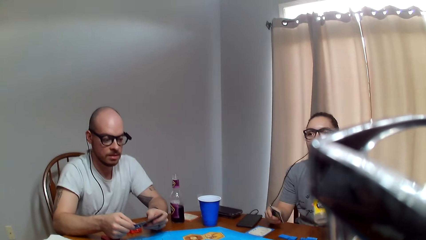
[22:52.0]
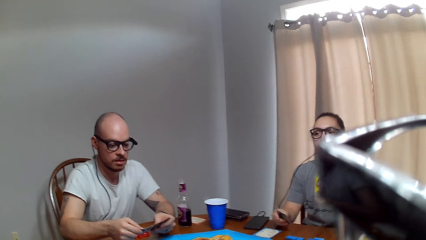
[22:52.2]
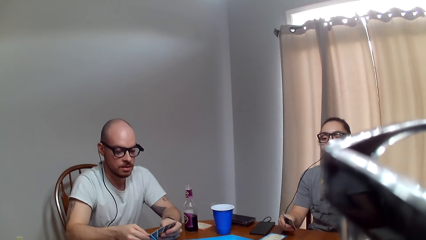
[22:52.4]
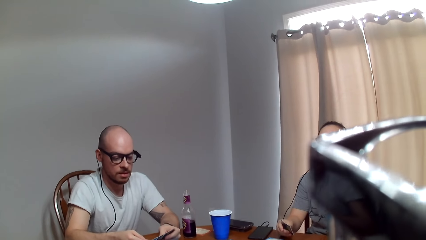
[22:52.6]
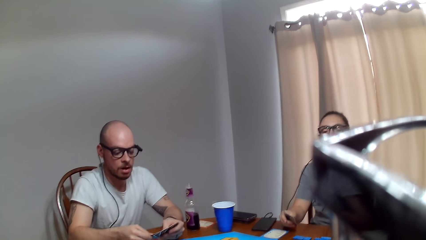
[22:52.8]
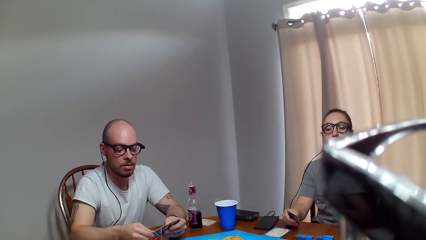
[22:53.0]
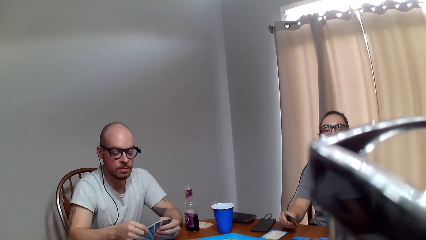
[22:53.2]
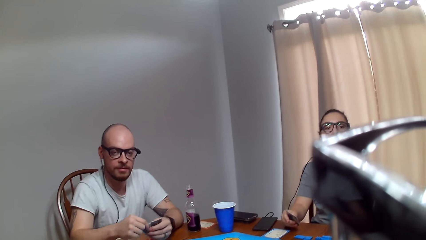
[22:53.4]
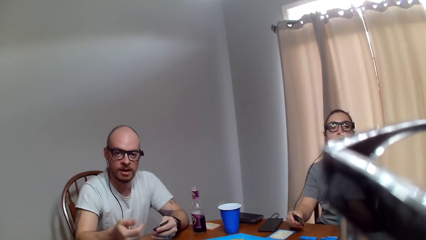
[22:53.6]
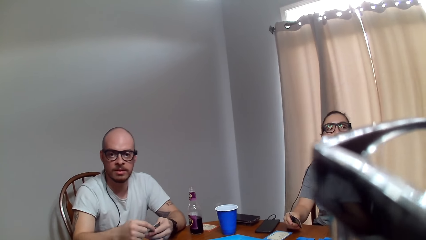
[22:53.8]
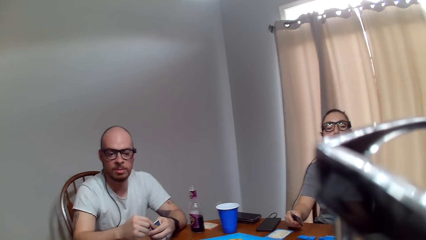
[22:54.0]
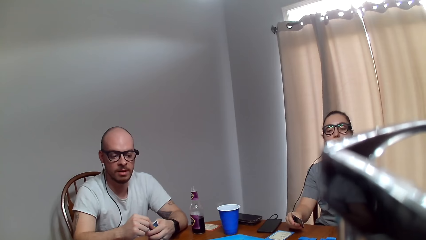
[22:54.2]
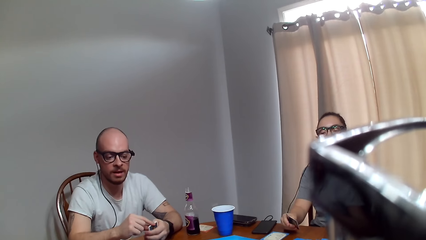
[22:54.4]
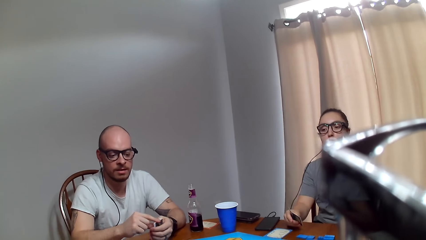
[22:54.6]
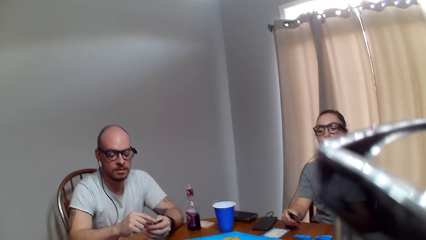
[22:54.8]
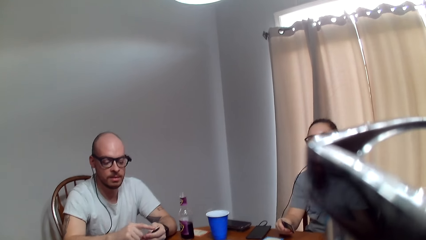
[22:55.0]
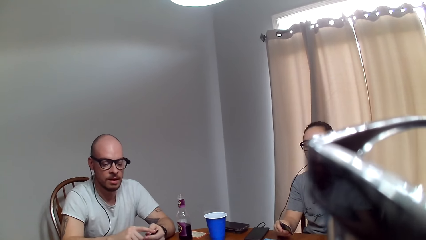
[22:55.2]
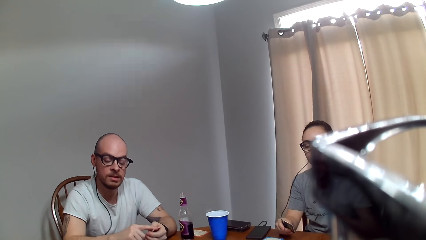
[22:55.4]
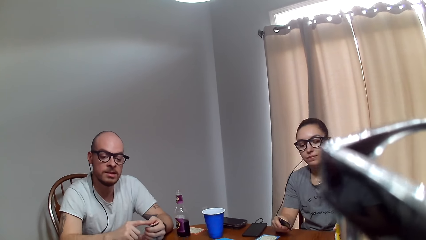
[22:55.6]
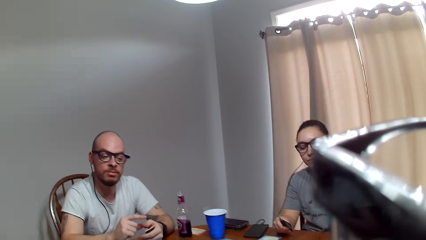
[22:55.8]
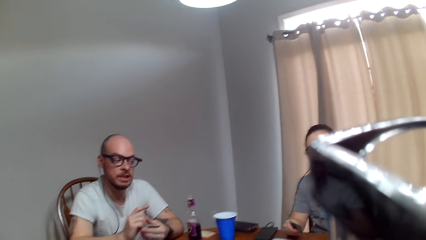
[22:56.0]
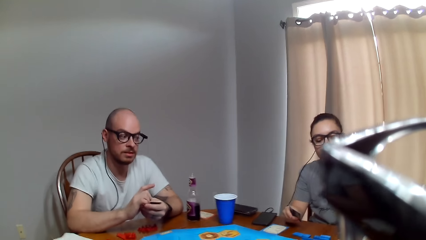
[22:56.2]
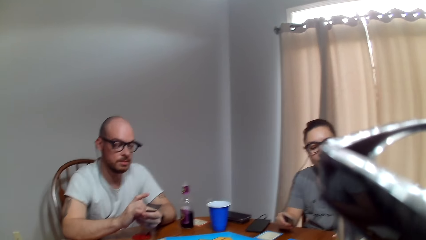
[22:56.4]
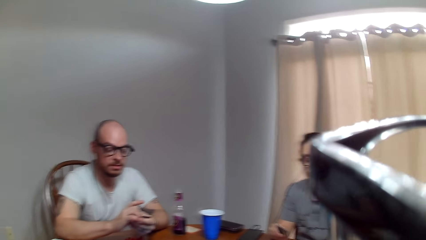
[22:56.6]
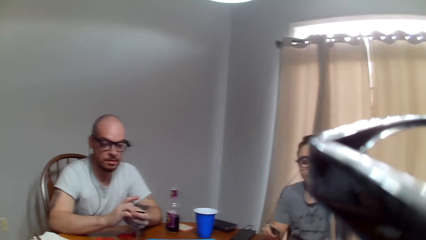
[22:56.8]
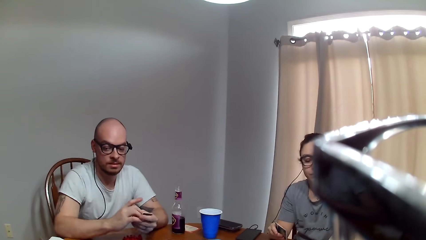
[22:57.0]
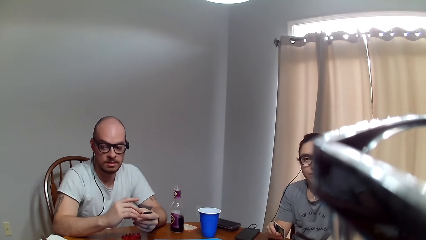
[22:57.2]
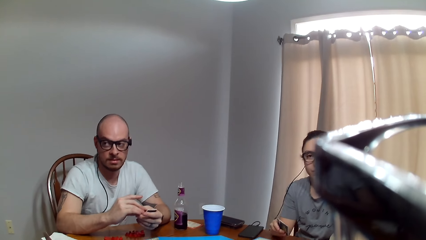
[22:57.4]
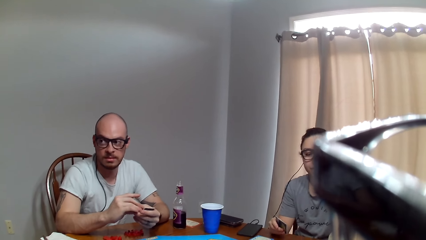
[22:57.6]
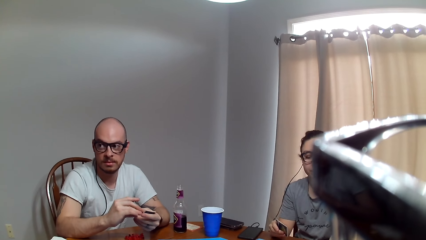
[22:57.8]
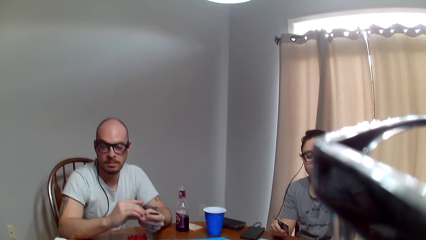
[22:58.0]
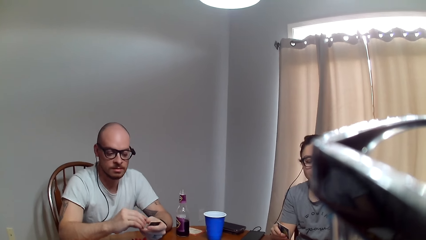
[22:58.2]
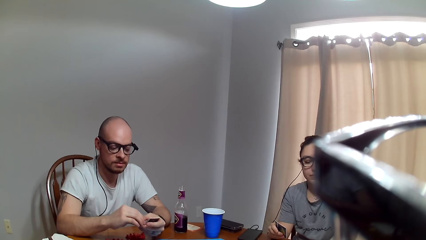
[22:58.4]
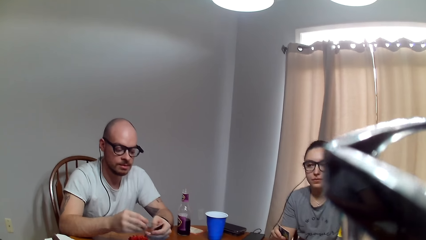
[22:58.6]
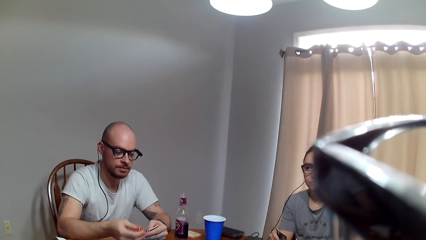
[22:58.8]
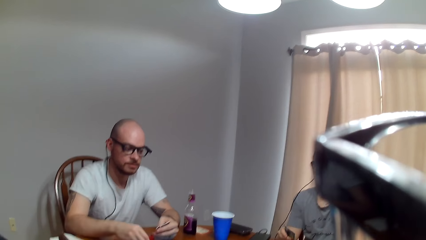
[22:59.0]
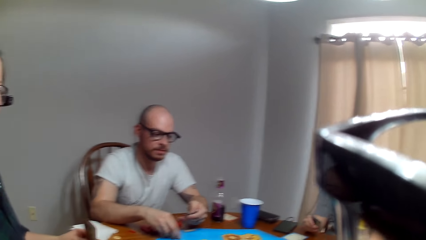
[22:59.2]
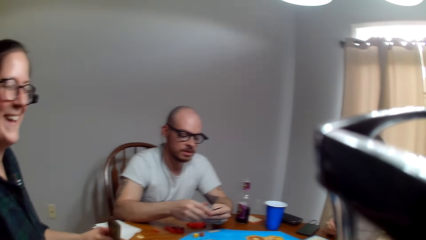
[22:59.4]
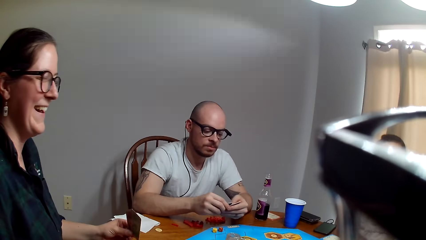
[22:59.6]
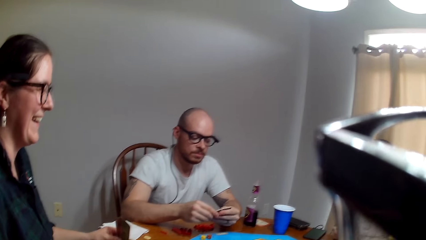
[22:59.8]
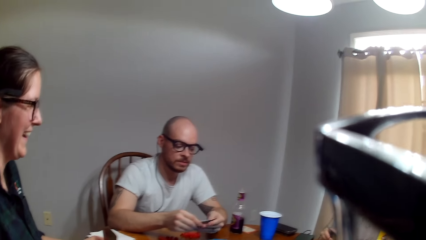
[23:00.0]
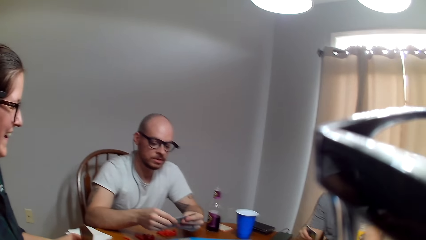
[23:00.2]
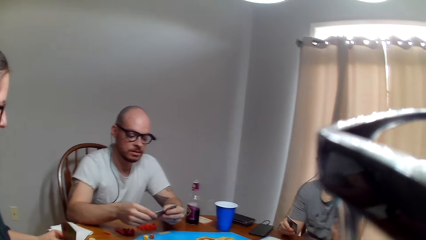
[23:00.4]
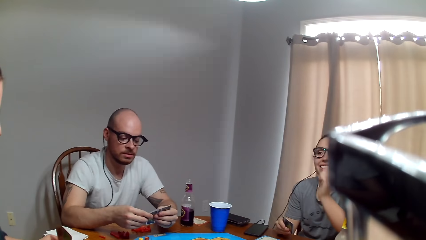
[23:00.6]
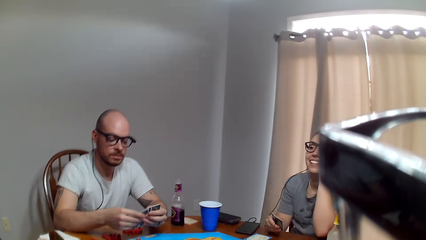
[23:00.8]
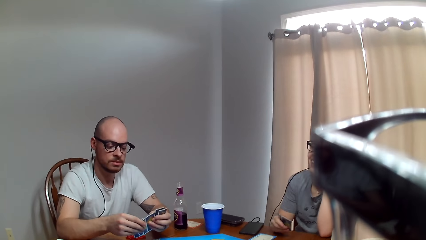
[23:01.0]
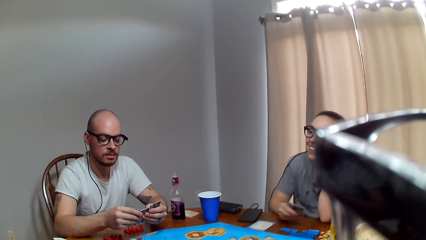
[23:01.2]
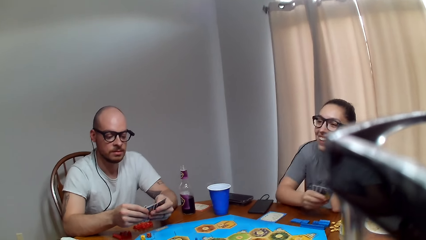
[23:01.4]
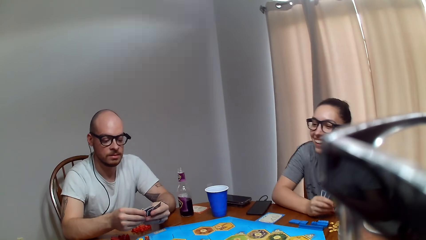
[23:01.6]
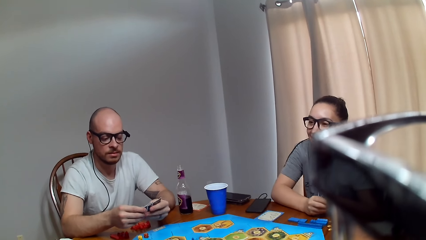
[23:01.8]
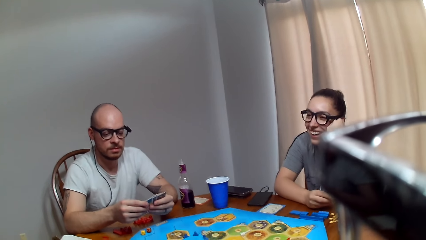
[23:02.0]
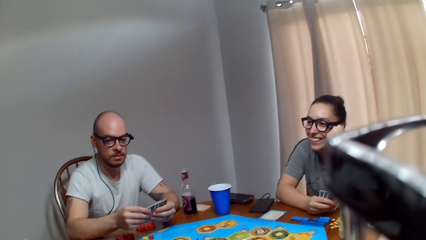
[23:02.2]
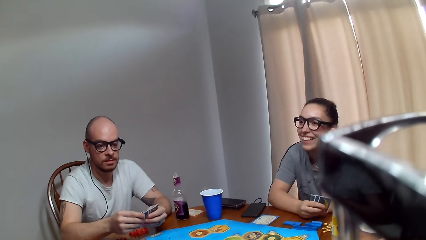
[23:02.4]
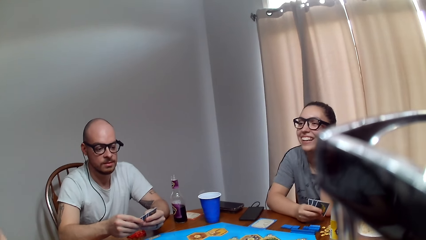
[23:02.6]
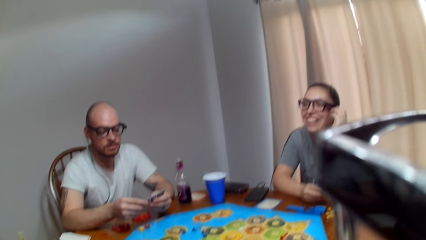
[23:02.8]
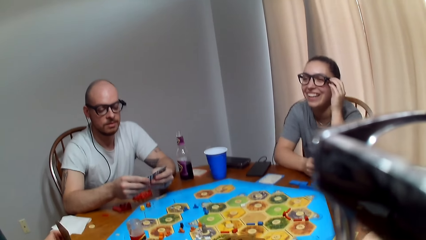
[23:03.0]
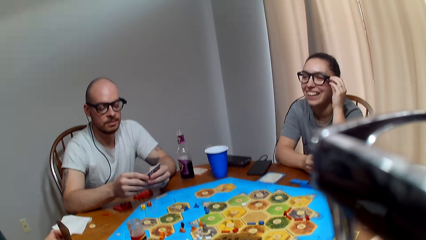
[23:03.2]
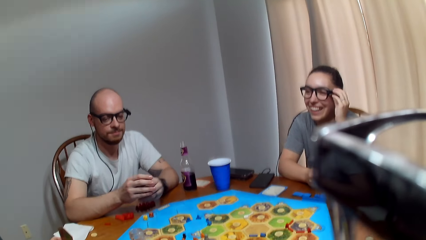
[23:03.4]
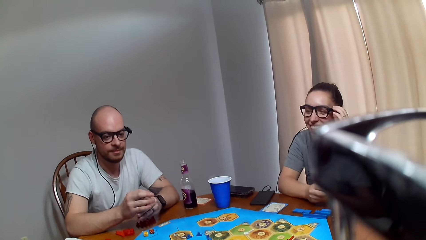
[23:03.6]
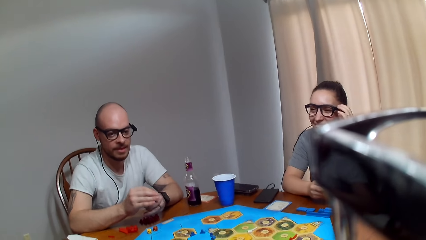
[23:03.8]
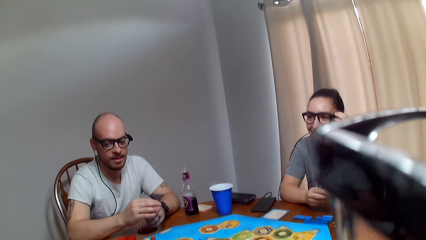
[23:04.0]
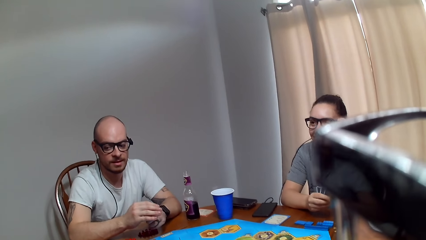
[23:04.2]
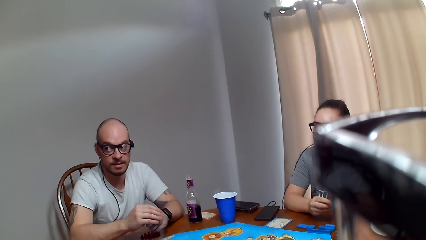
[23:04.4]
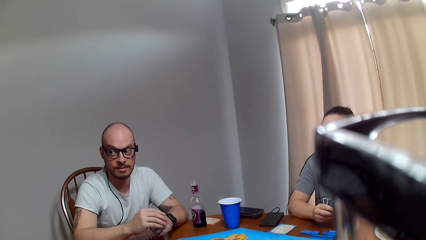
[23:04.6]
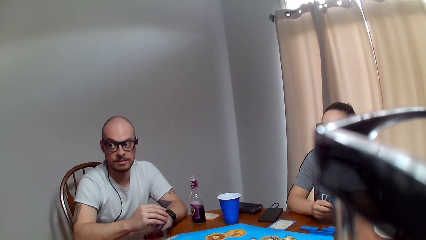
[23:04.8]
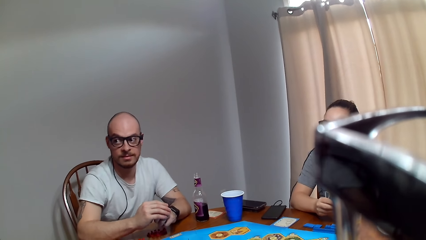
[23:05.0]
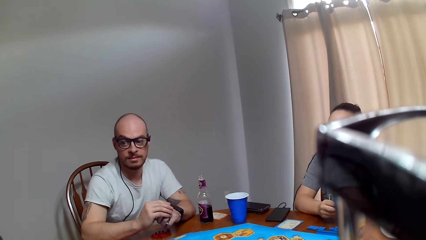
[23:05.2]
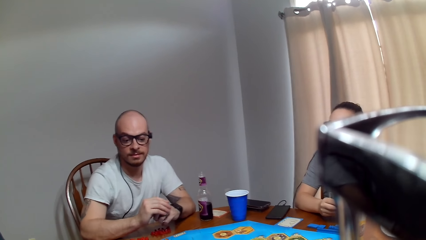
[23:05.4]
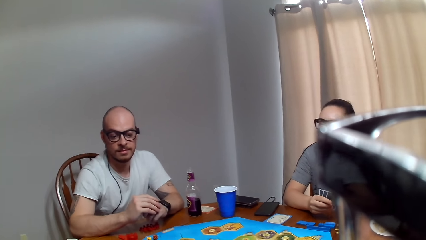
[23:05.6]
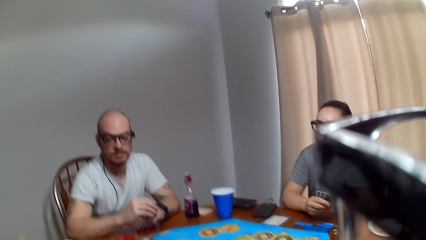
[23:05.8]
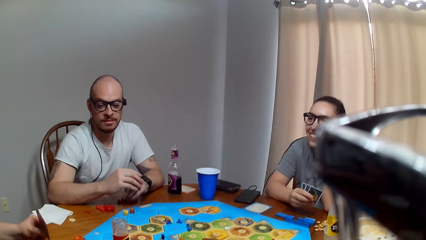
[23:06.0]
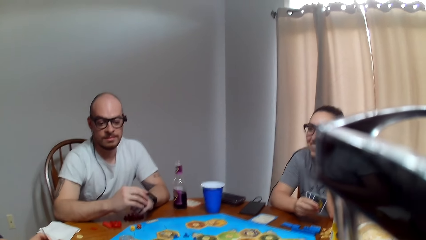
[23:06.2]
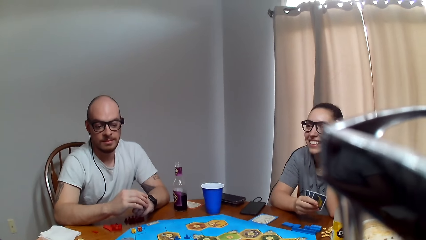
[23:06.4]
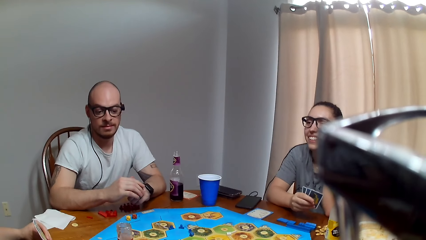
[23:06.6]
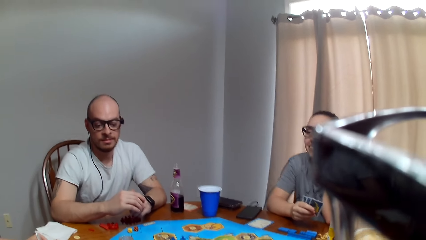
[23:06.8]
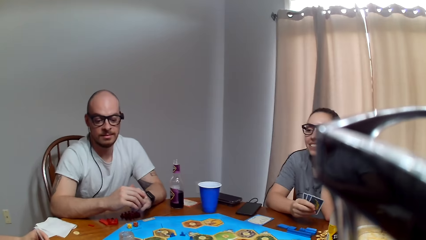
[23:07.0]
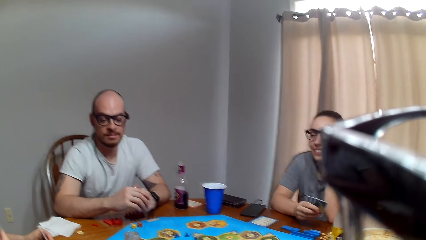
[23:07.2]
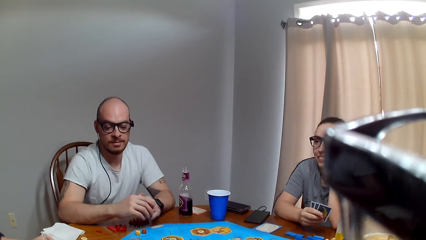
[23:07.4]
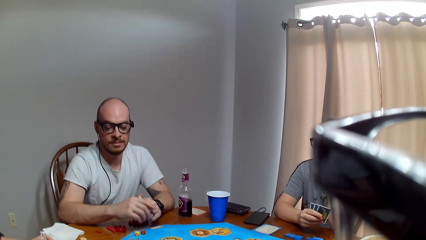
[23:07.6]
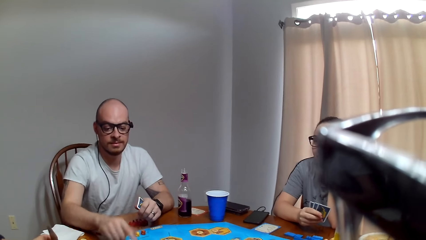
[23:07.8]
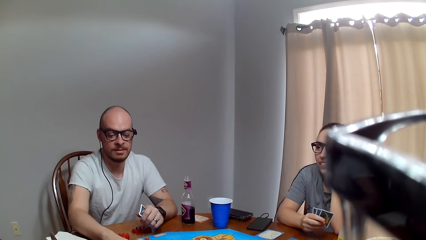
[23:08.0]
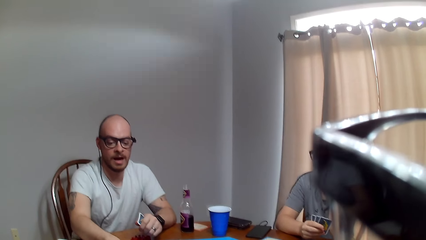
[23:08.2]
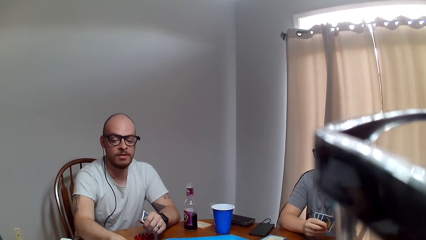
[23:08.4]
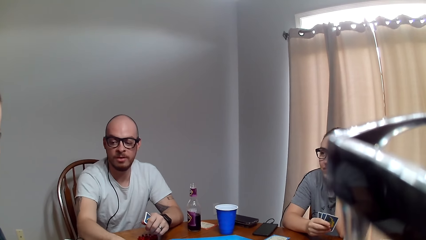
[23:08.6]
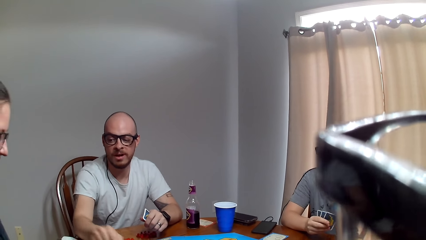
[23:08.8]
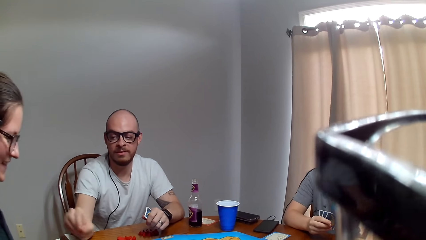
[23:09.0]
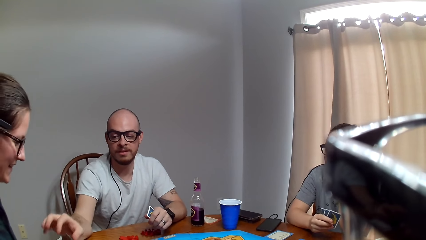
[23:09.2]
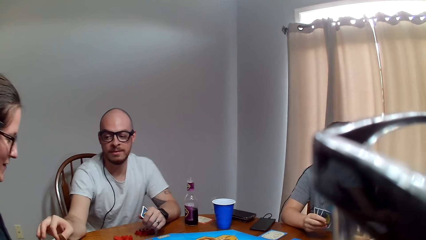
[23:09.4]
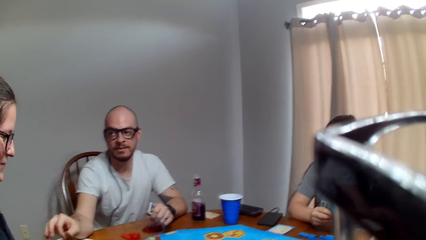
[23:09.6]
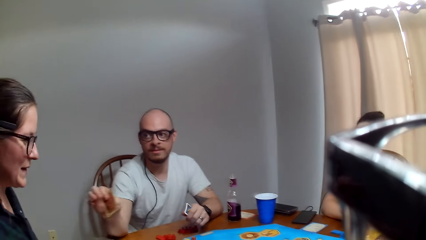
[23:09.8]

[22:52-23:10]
A man responds to the camera wearer. A woman drinks her beverage. The camera wearer talks to the man. The man puts down the dice and shuffles the cards. The woman adjusts her goggles. The man speaks to another woman and picks a card from the other woman.
